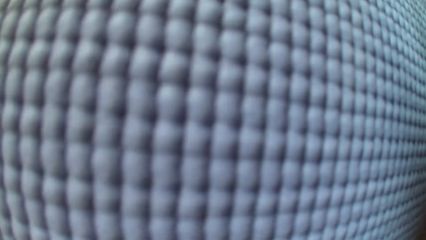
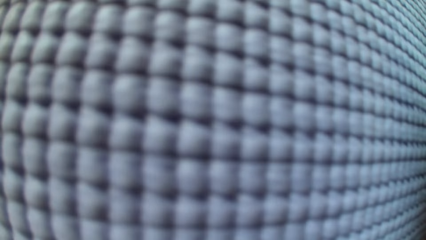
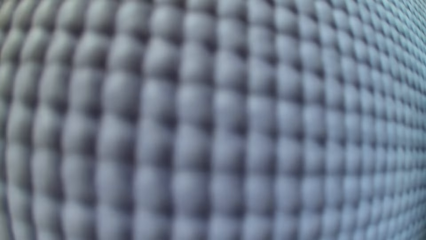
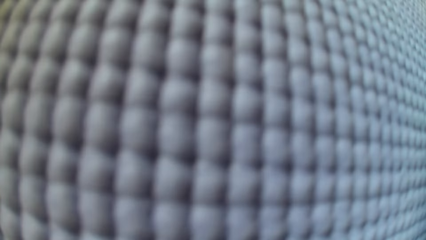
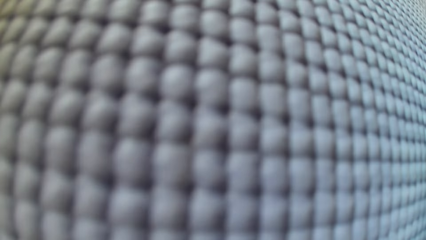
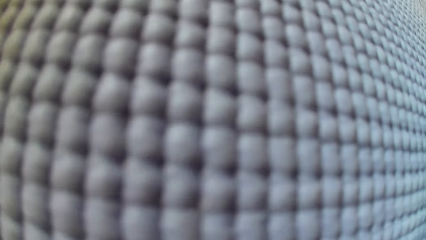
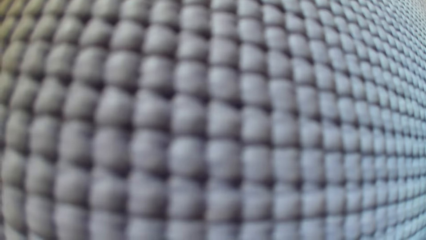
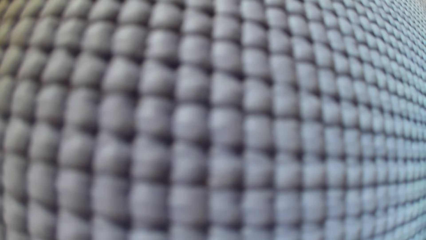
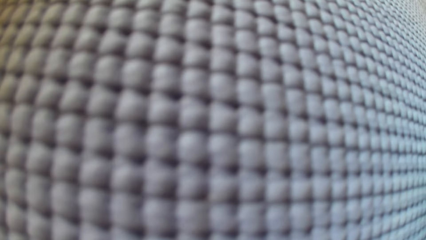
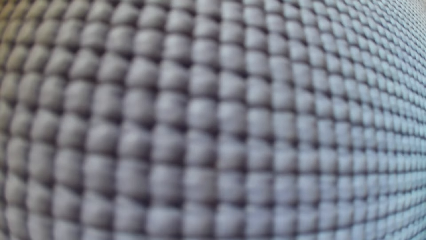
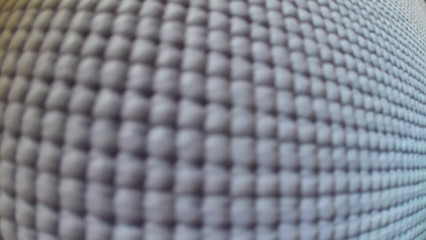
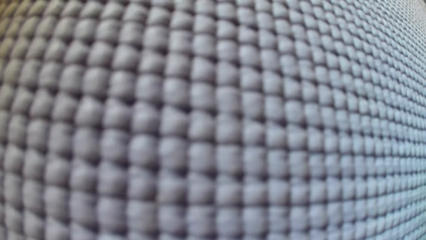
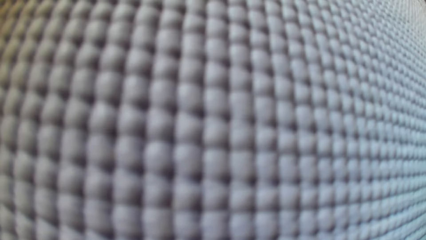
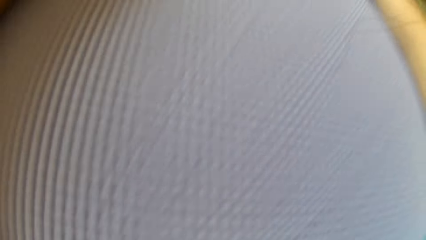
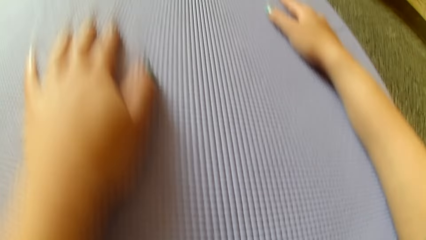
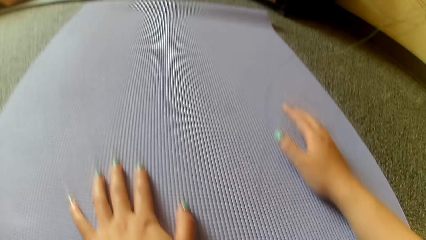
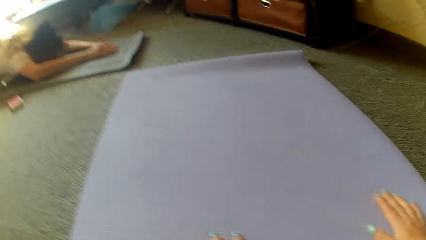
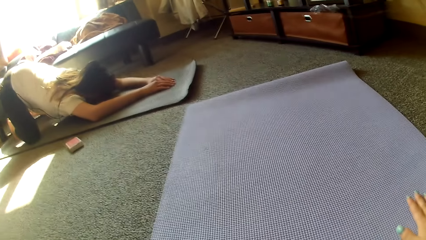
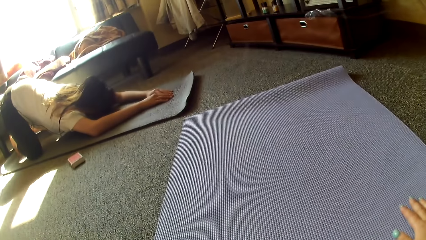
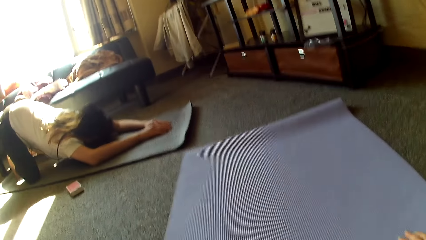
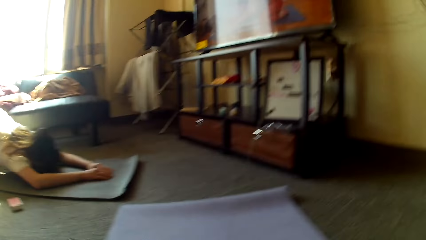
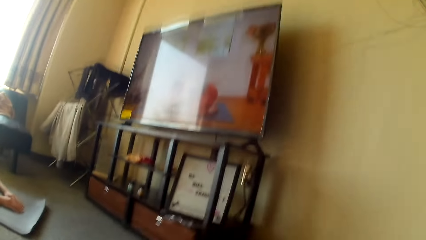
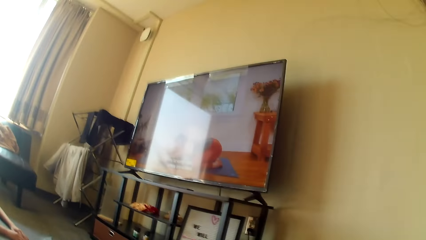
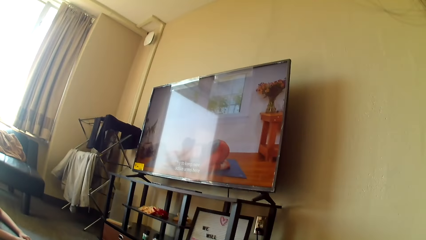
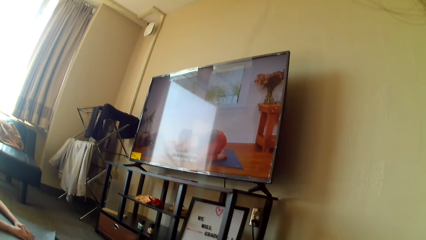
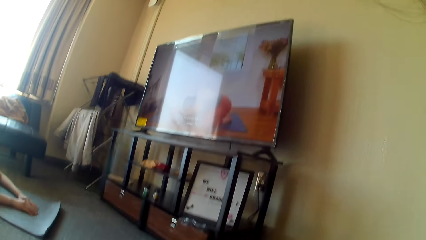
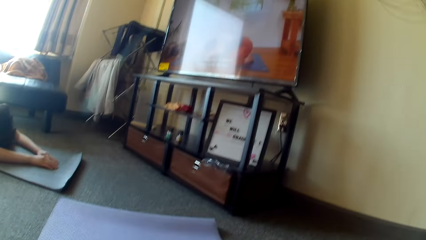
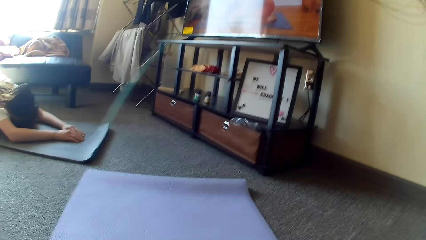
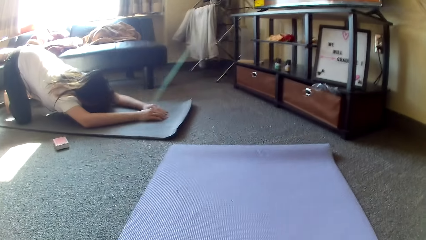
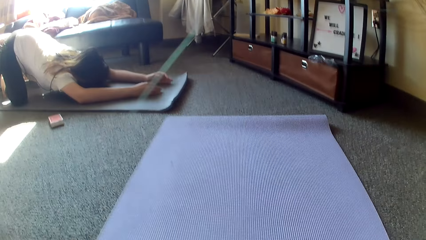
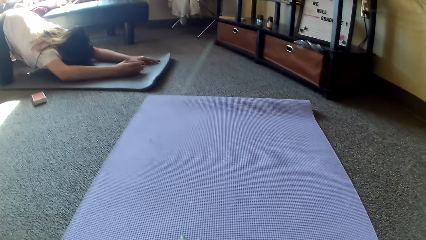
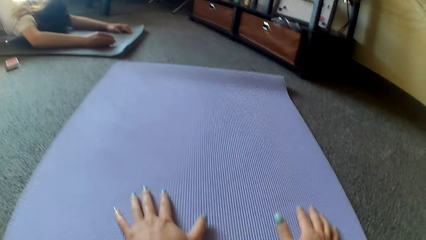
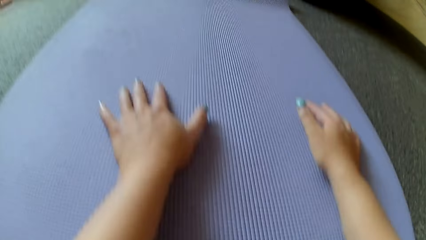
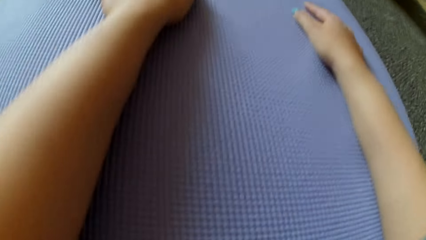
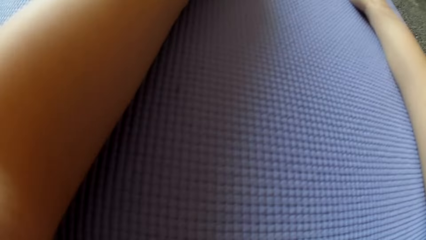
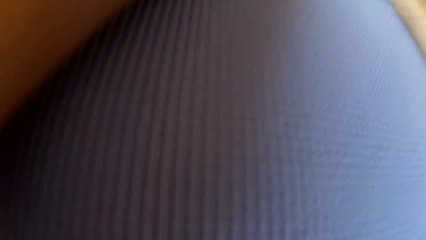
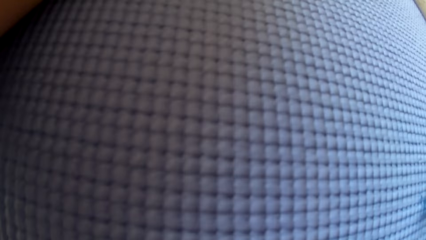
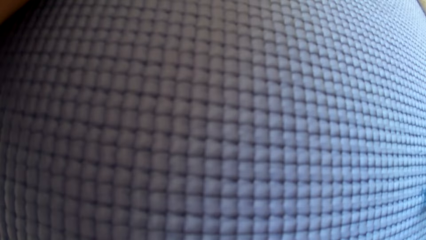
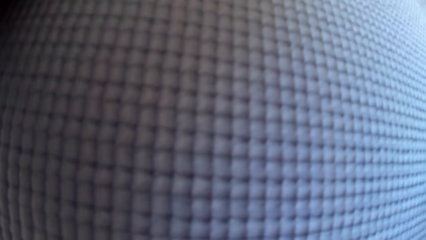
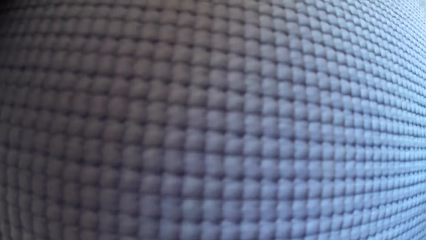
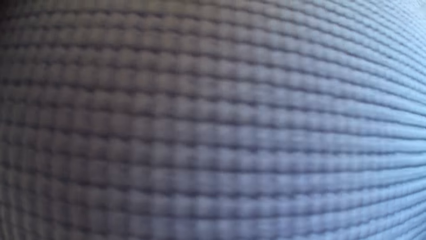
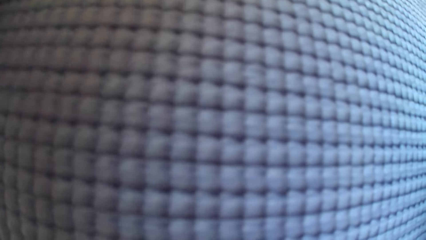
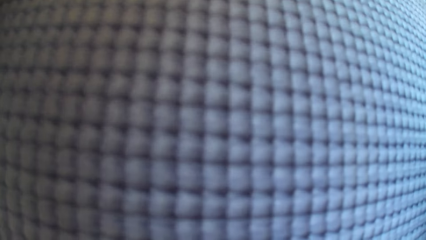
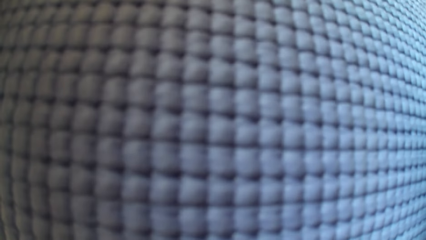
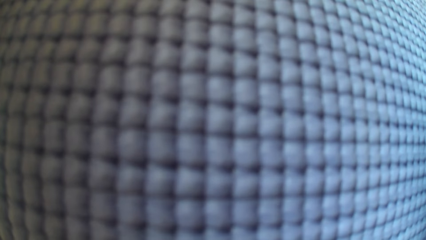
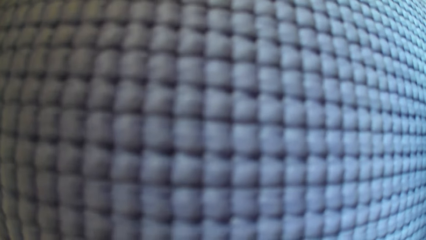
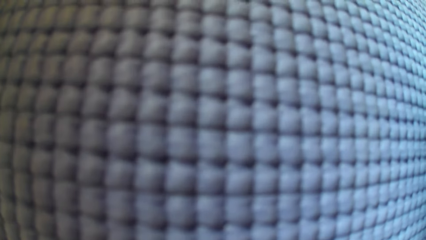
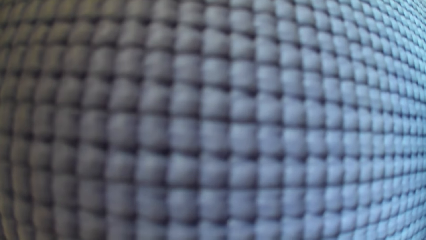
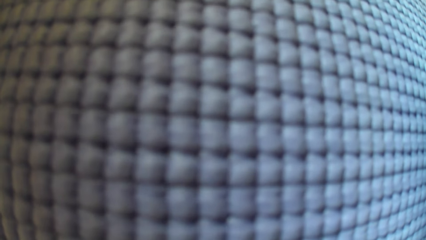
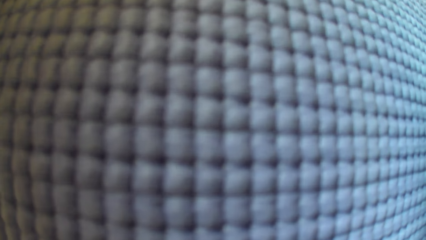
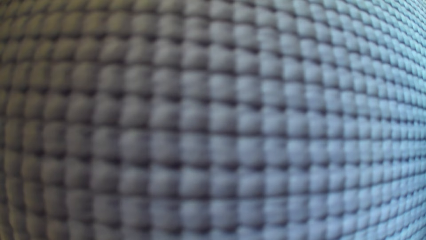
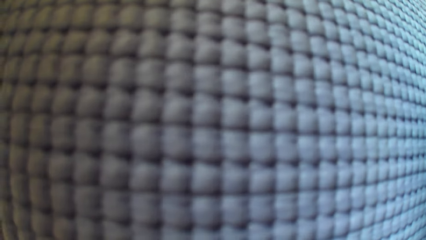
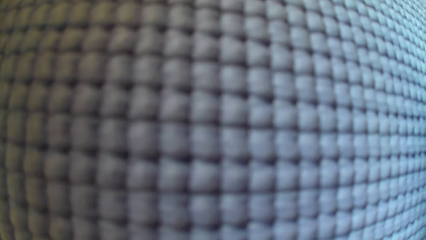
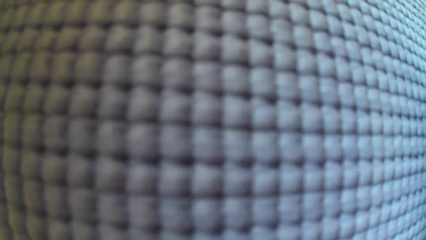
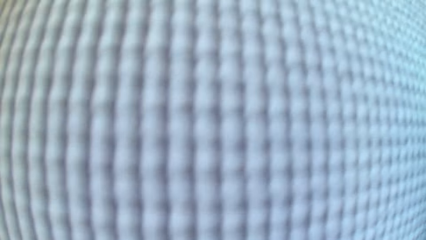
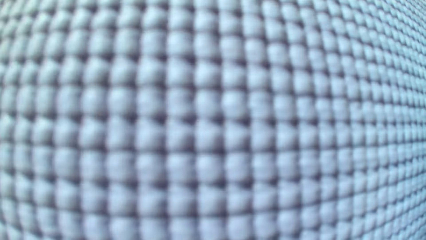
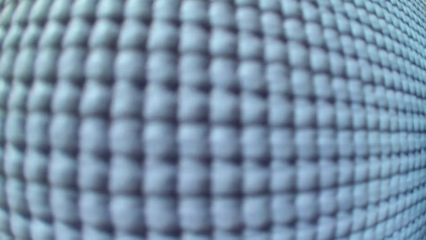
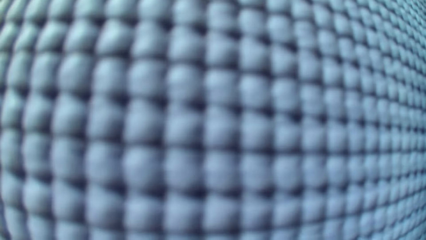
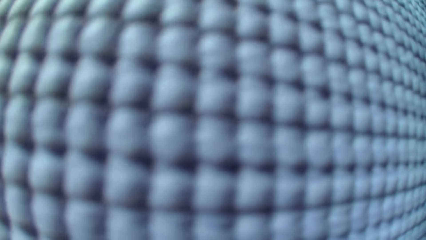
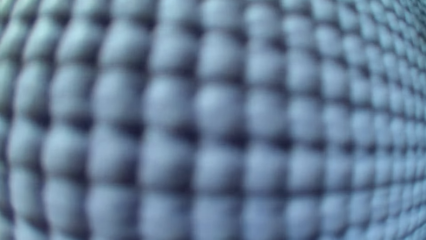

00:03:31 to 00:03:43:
The camera wearer puts her hands on the mat. A lady bends with her face on the ground. The camera wearer puts her hands on the mat.

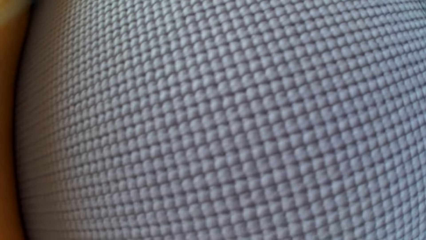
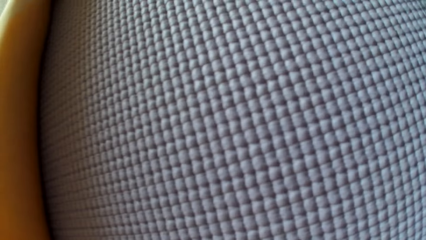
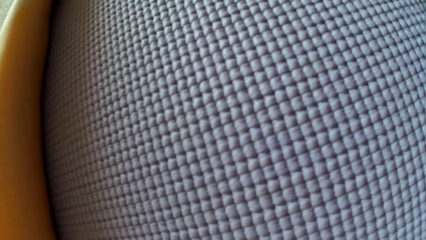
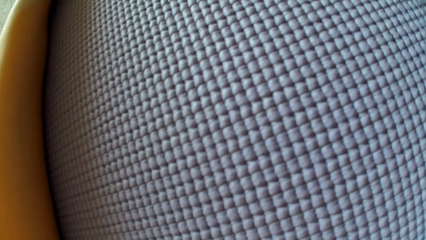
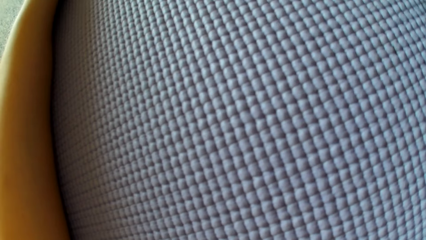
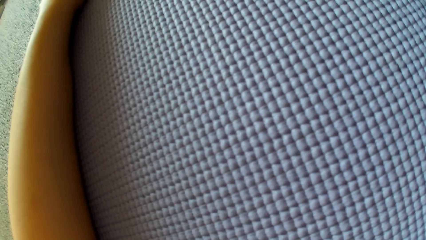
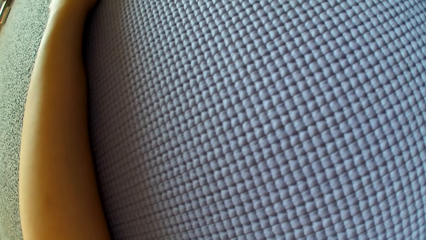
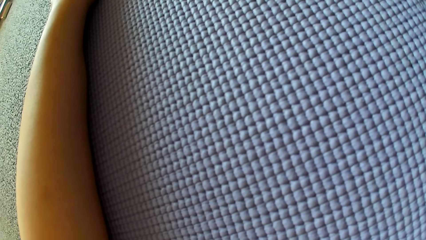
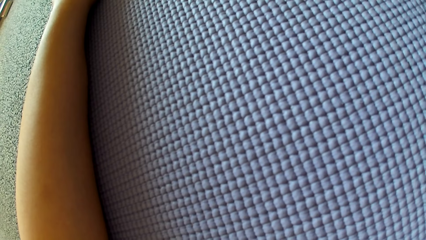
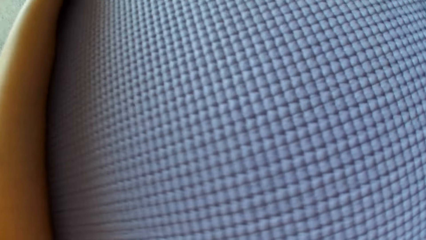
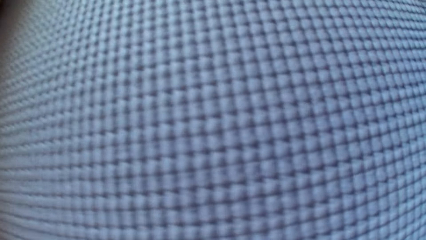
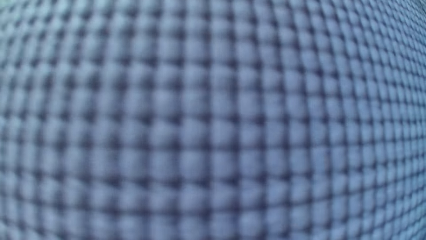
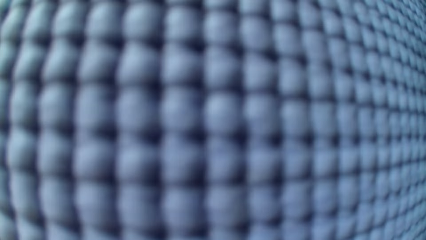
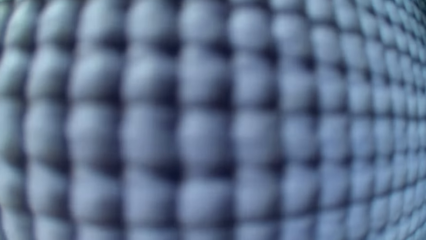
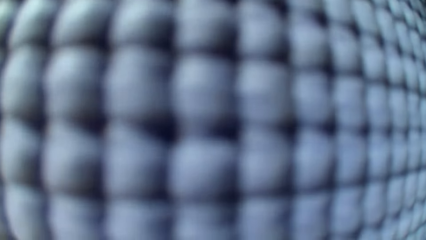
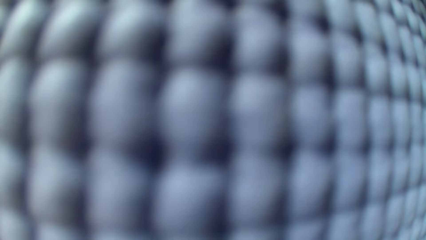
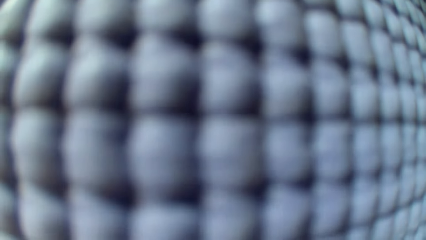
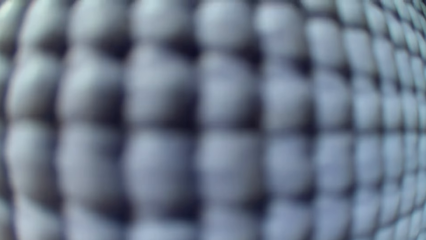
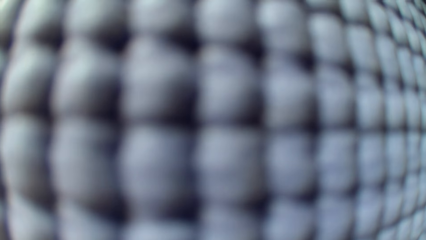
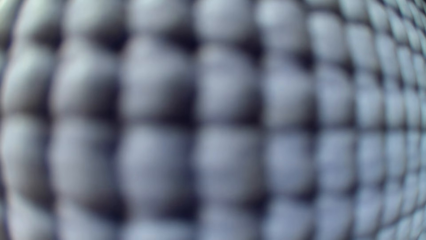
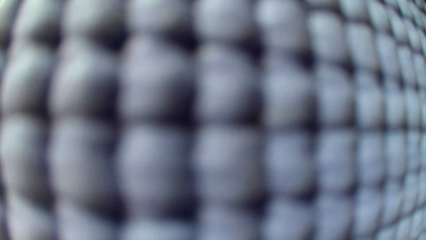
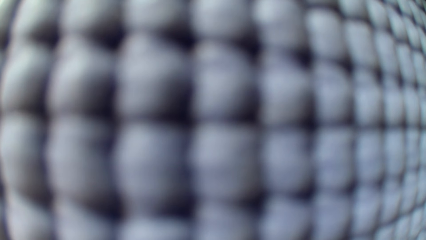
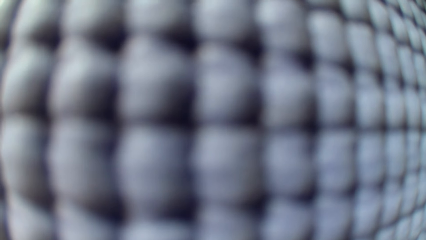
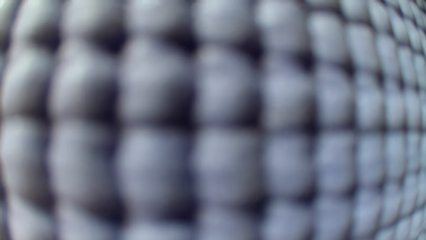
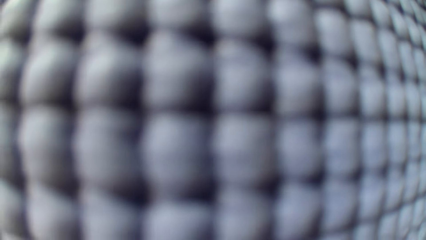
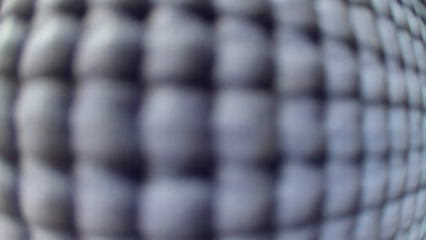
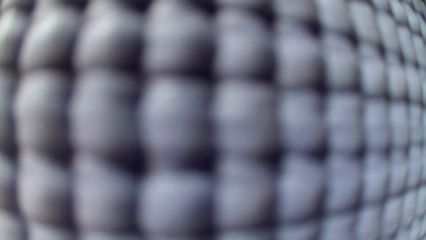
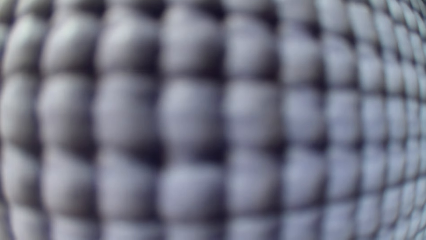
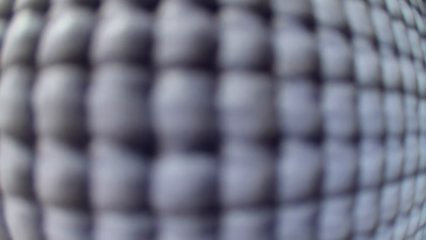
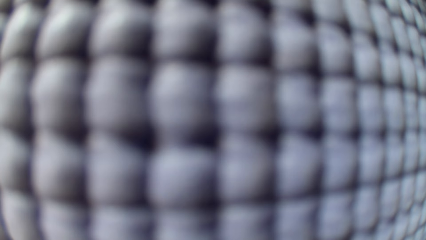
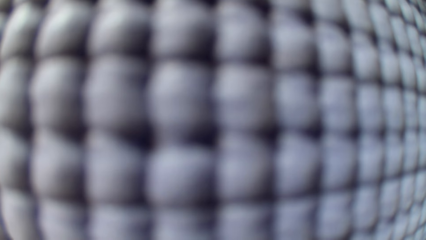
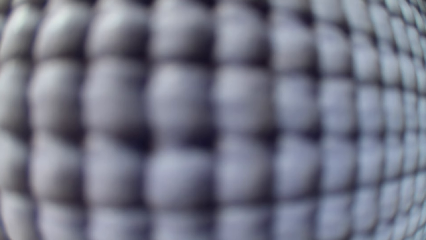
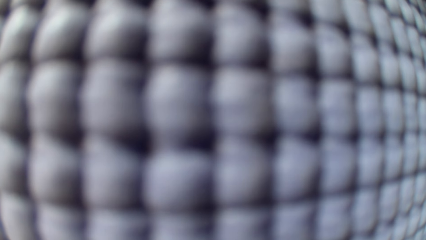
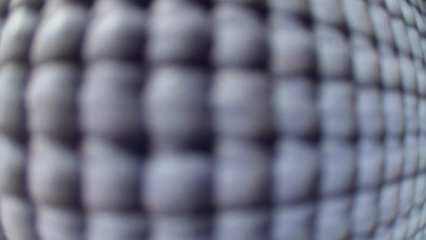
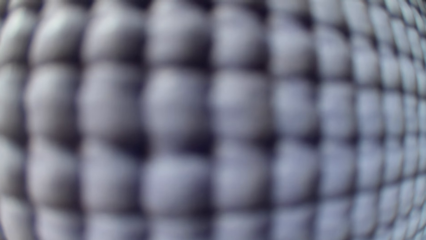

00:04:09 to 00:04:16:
The camera wearer puts her hands on the mat.
